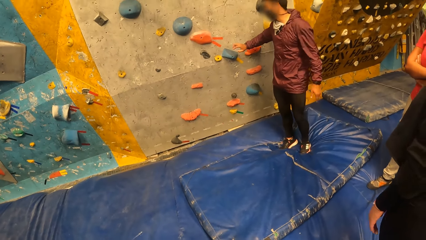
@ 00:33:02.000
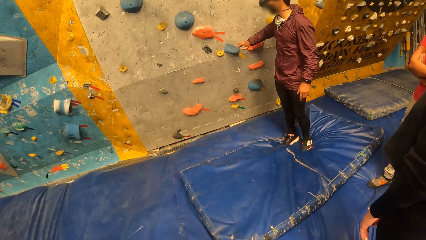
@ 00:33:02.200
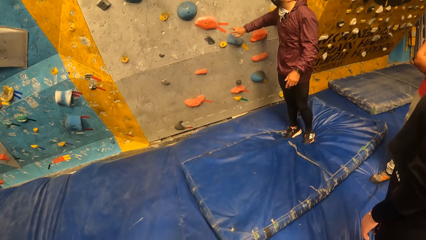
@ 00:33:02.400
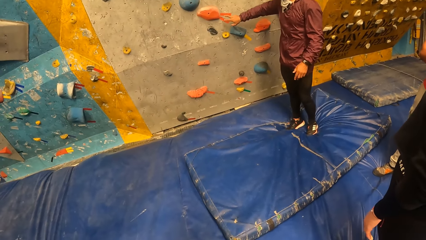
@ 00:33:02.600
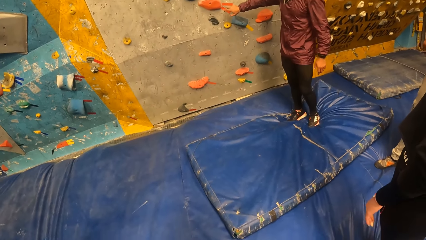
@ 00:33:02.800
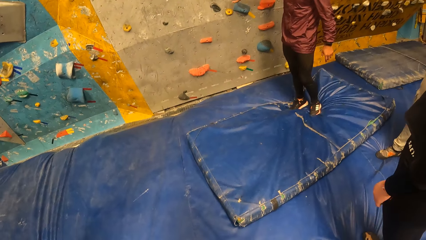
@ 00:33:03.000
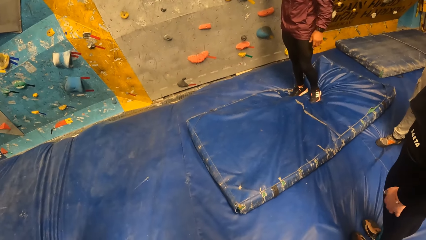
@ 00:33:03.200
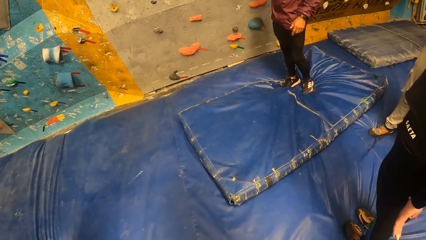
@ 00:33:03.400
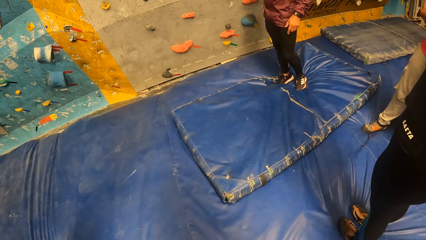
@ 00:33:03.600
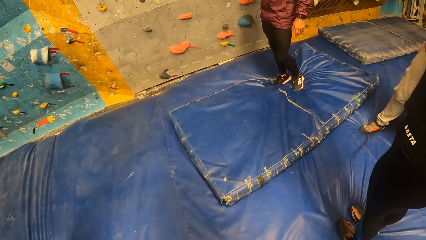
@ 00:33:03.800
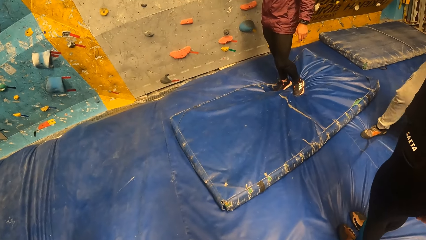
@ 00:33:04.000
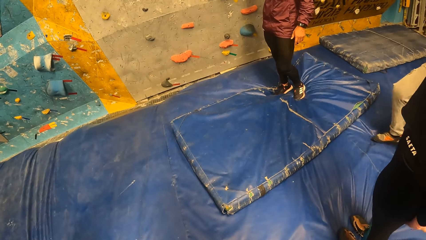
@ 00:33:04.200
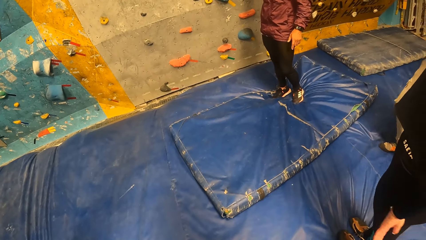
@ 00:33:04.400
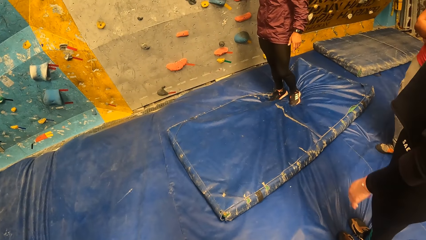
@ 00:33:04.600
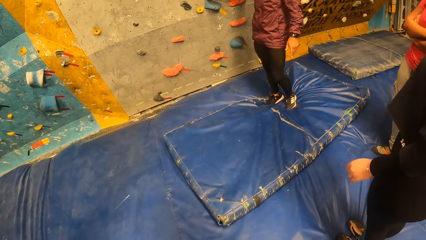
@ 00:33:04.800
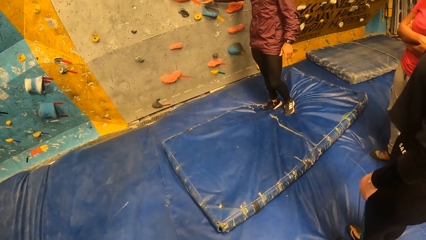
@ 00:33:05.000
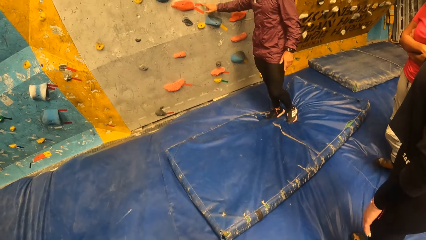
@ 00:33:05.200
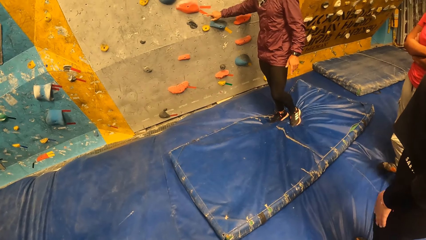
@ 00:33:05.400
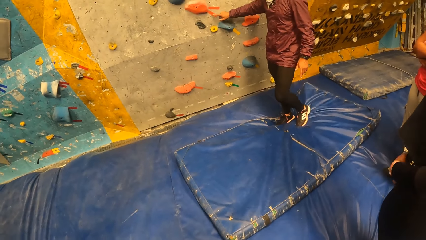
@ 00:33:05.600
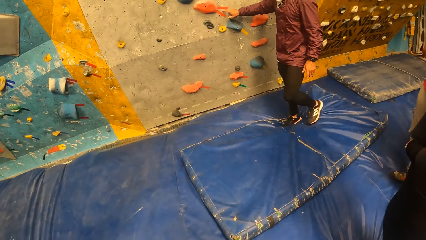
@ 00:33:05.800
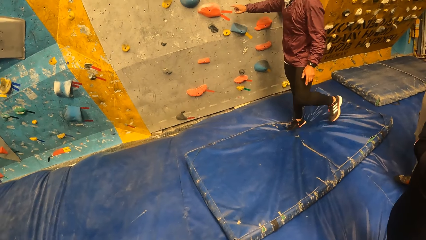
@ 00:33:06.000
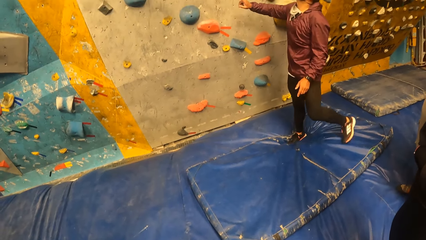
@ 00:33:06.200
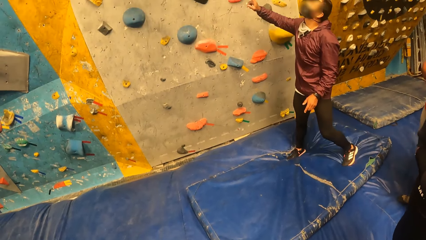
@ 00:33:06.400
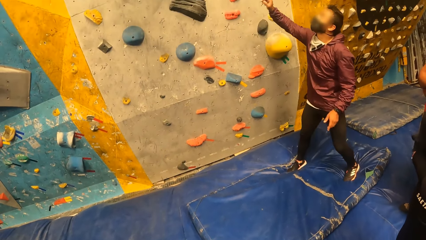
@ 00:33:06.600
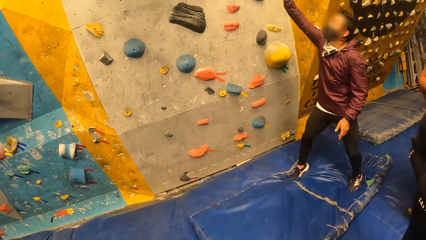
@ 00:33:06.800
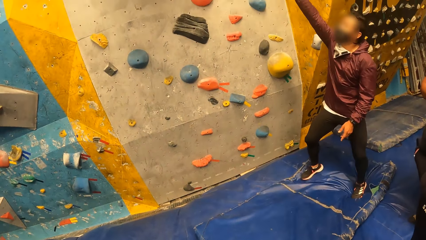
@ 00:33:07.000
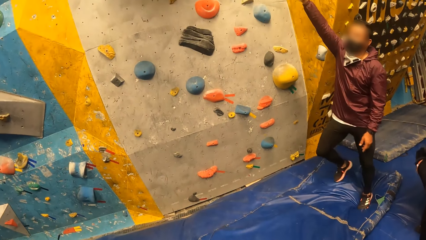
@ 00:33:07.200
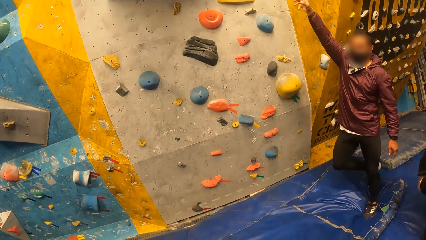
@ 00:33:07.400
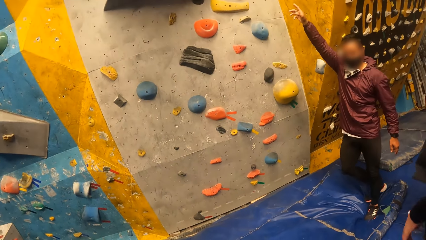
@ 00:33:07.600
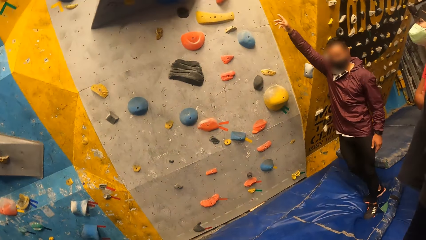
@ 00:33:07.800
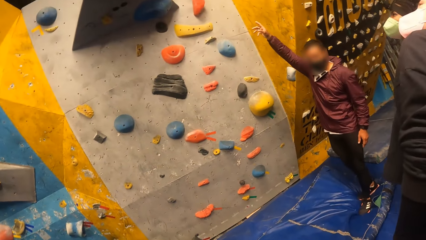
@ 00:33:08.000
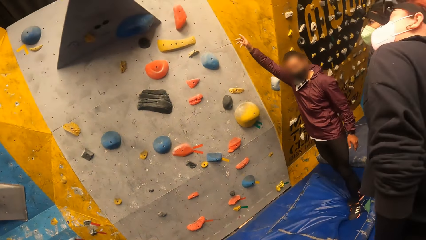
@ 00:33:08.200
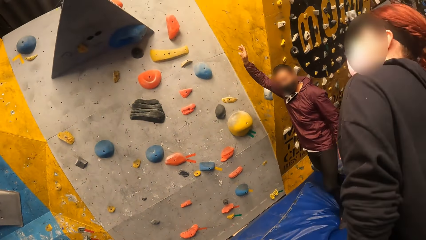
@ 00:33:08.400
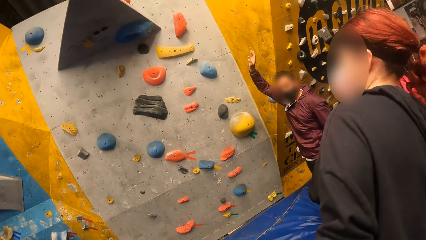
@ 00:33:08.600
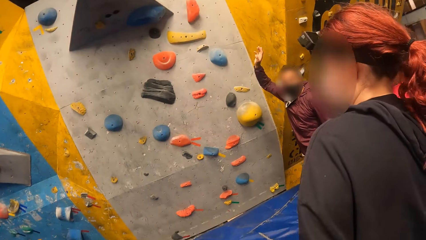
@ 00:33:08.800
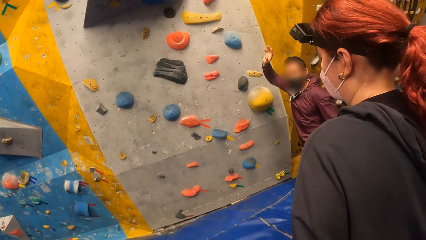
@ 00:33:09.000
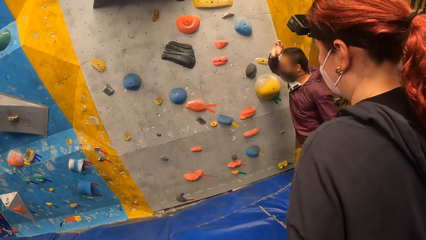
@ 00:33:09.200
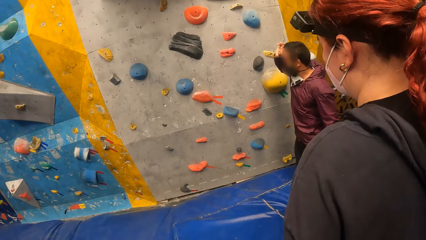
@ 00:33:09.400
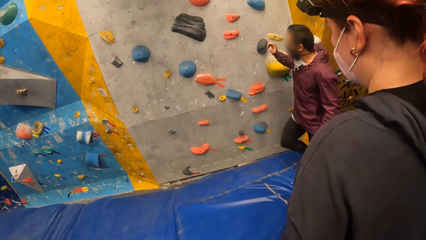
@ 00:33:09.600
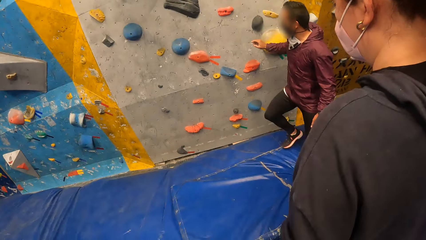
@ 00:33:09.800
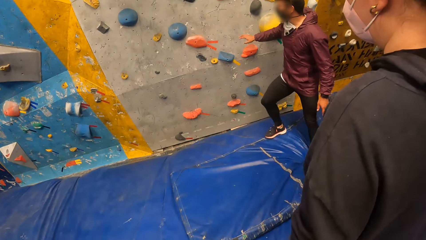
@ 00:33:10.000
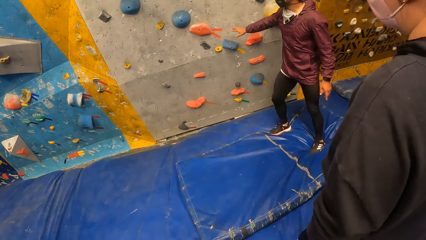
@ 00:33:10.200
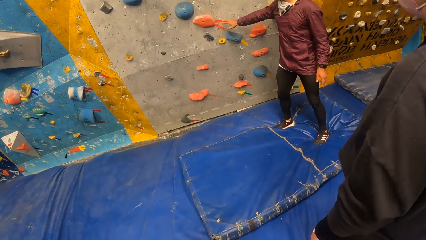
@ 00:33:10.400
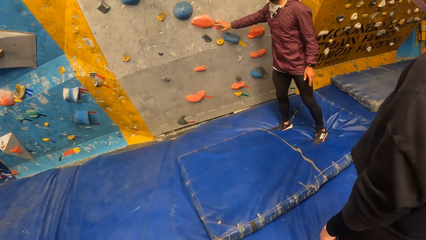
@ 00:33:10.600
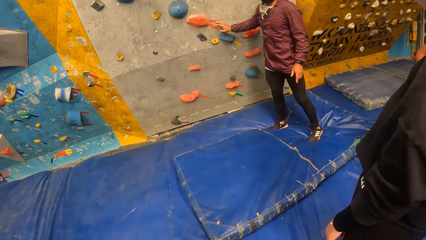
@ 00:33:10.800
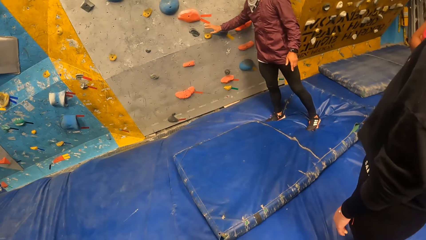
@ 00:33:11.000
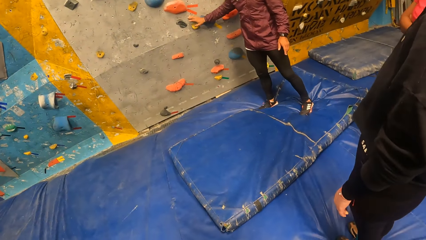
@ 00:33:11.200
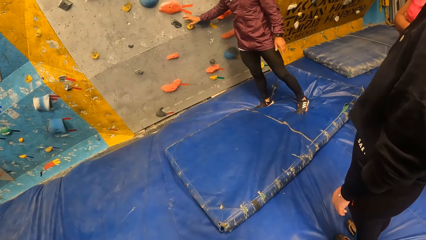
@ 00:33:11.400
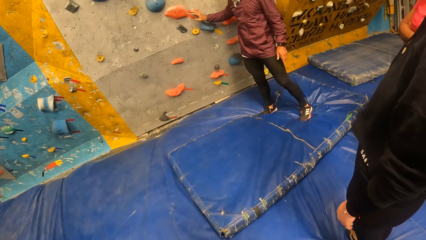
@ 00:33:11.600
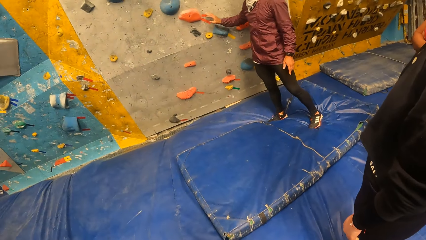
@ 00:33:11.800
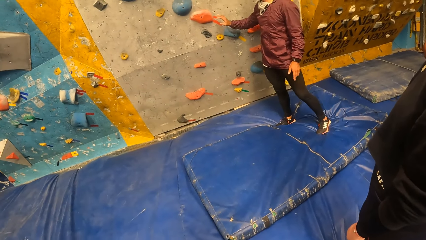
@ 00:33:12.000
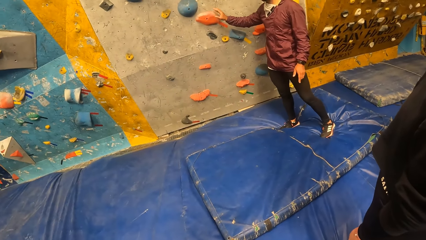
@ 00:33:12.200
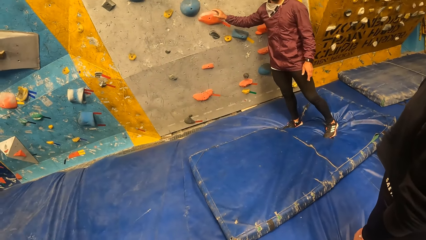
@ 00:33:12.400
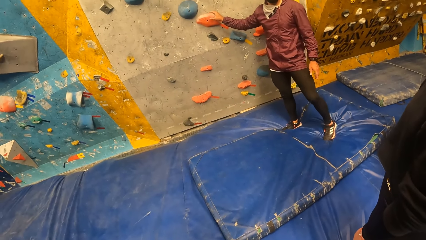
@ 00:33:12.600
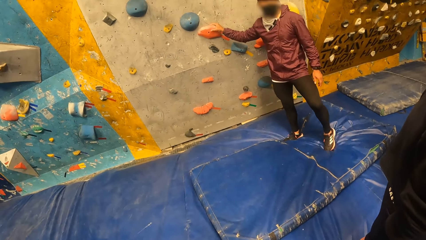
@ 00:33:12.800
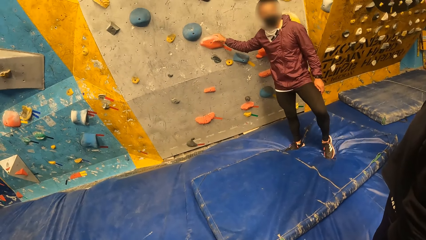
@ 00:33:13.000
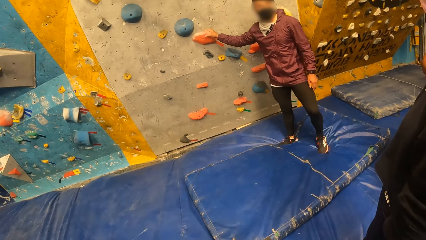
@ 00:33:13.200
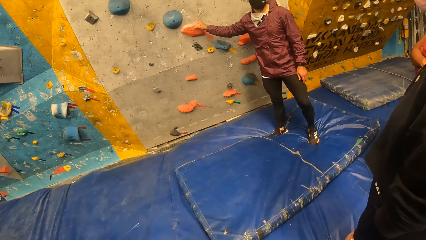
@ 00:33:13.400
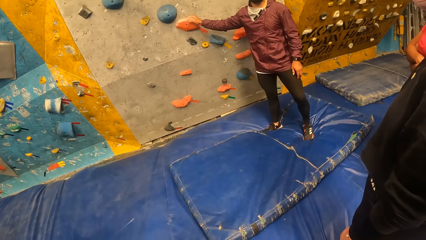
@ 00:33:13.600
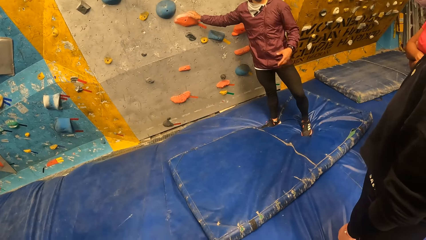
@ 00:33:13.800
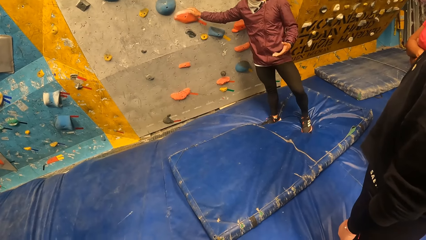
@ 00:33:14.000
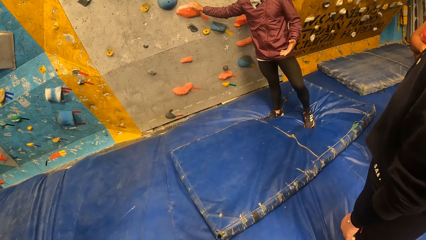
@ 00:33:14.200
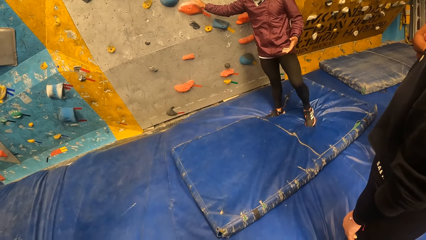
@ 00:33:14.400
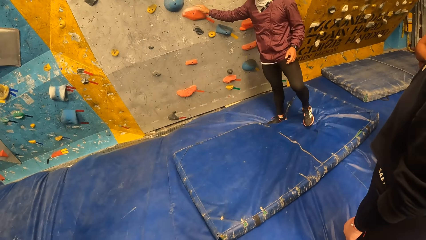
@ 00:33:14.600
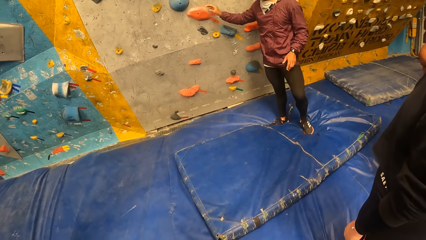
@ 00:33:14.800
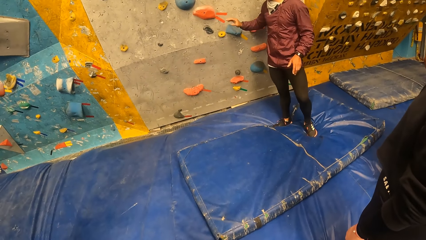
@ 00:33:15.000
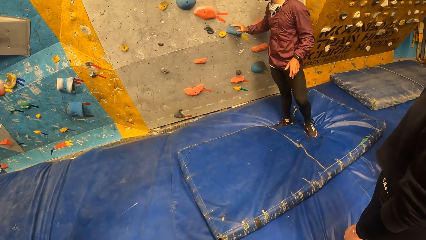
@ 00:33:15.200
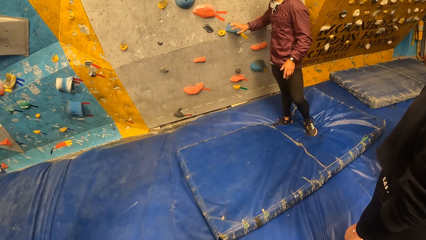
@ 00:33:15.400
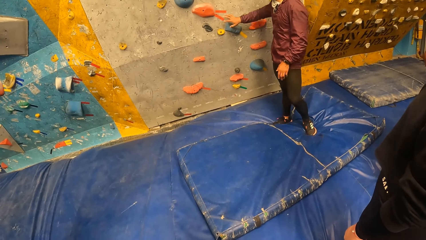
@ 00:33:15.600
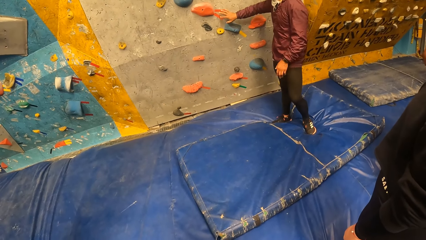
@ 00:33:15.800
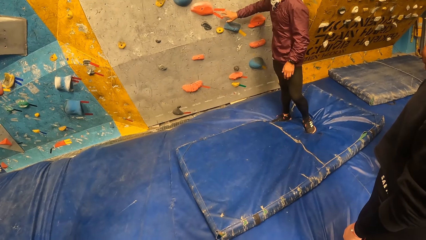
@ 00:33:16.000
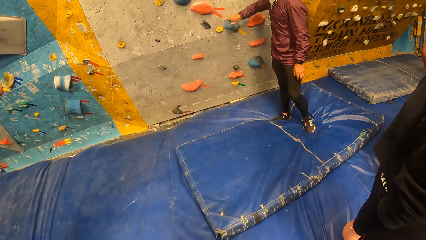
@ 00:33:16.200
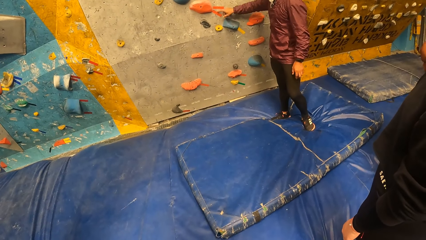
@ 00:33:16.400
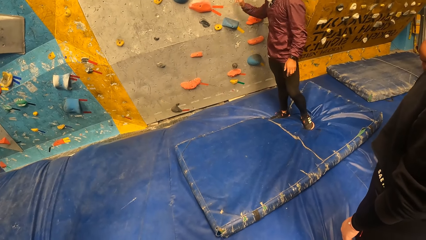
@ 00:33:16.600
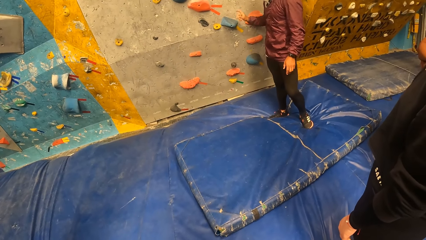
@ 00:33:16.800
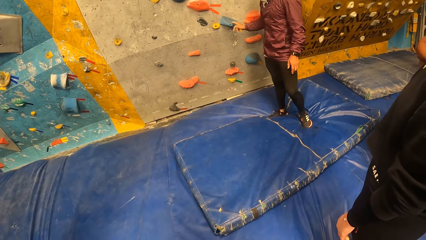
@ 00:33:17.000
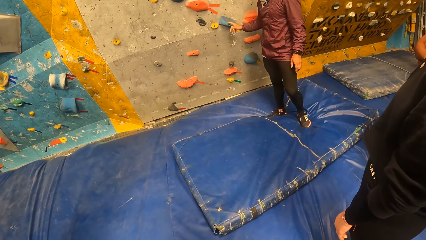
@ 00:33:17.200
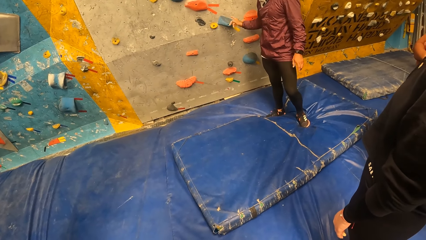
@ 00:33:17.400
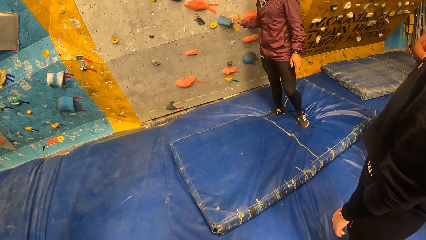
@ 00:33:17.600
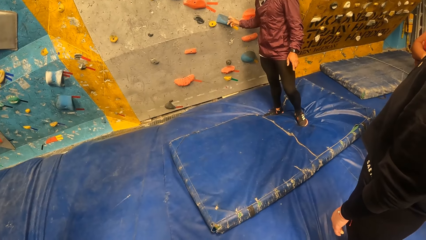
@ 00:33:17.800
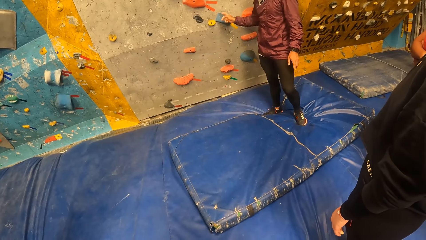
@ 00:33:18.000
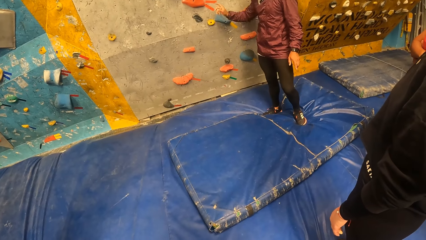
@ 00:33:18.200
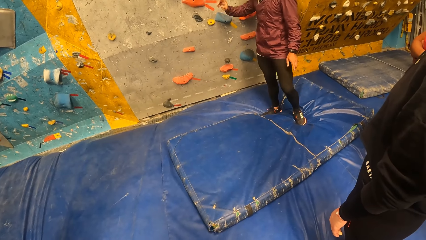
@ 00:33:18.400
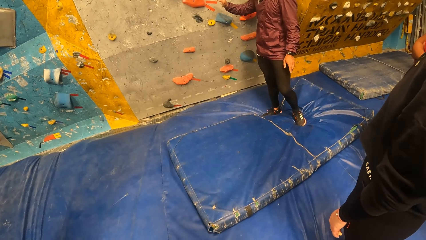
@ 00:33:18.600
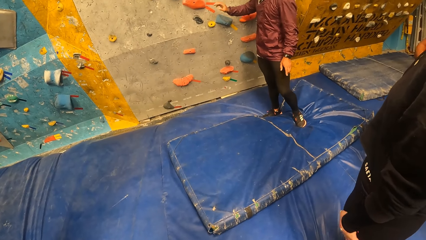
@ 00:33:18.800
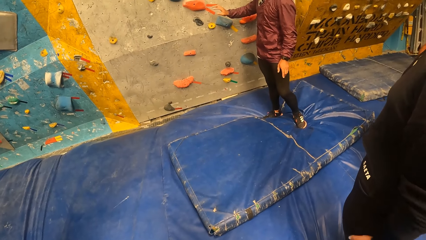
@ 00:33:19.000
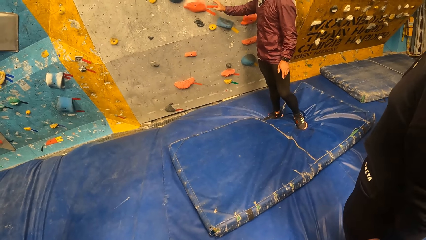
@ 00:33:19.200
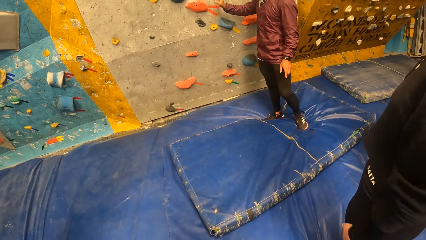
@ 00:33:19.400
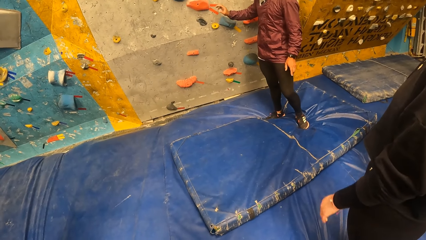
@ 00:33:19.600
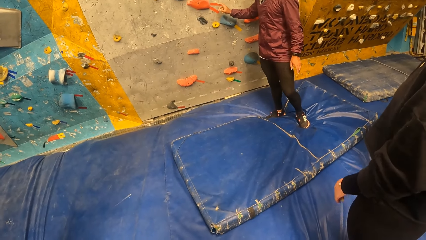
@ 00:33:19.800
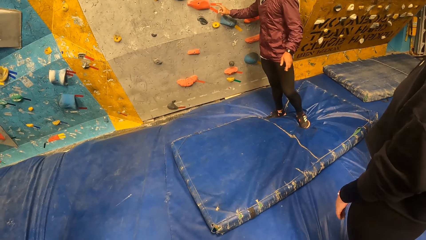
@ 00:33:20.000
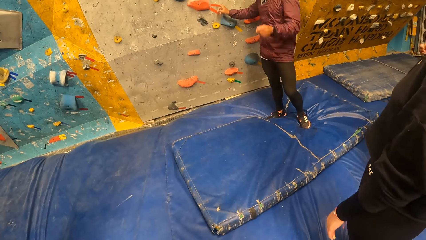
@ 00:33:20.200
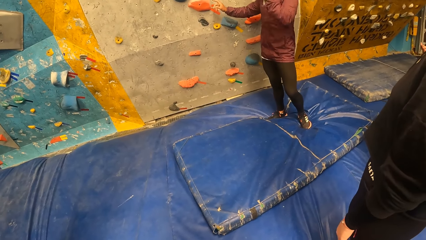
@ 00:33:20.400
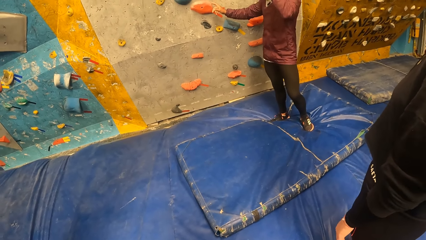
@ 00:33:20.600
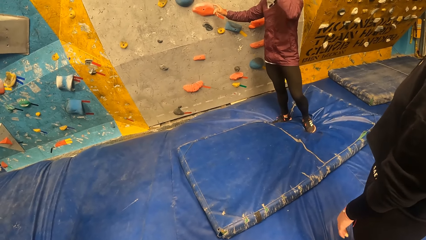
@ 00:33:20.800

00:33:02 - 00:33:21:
The man touches the holds on the wall and raises a hand. The man places his right hand on the holds on the wall. The man sways a hand. The man touches the holds on the wall. The man sways a hand.
